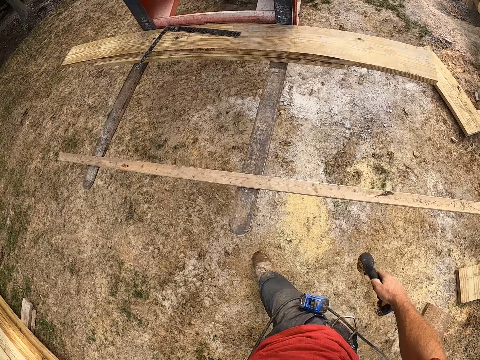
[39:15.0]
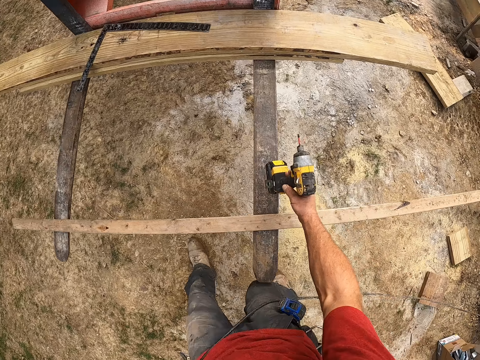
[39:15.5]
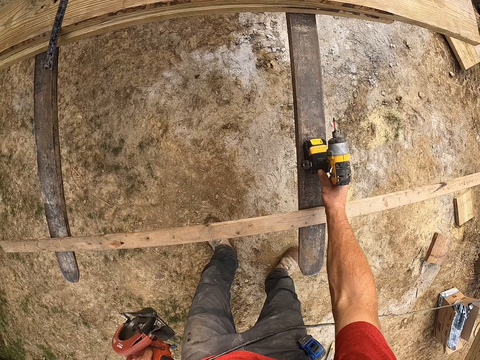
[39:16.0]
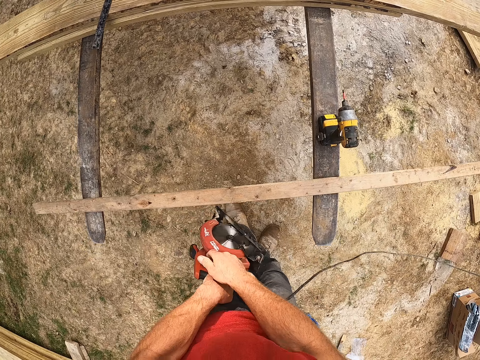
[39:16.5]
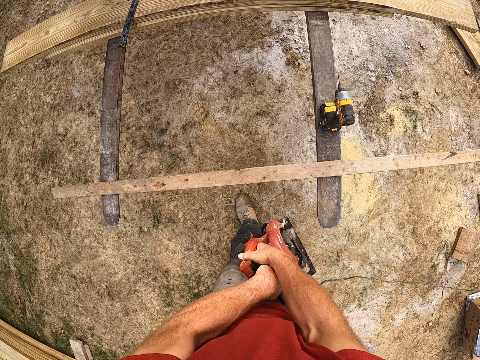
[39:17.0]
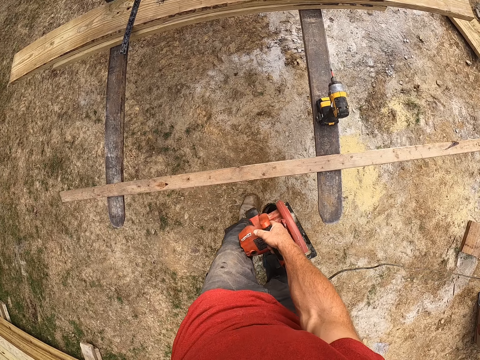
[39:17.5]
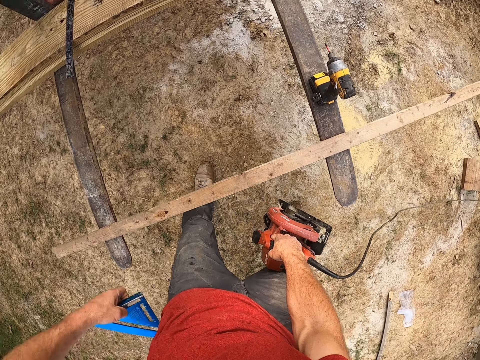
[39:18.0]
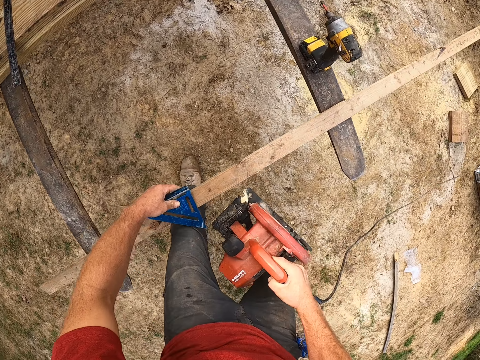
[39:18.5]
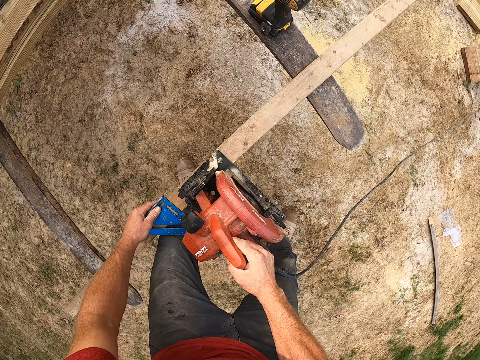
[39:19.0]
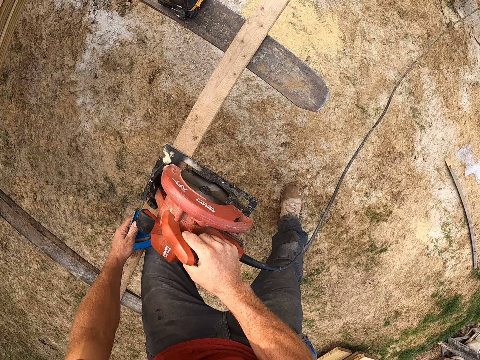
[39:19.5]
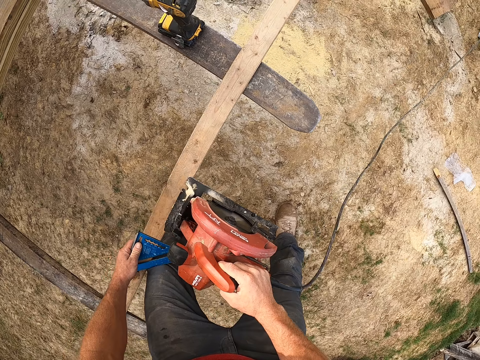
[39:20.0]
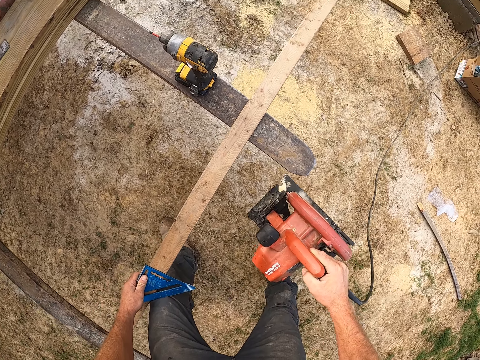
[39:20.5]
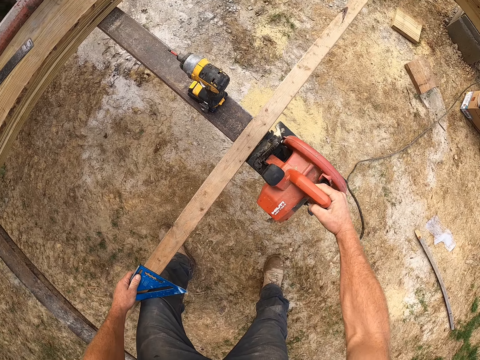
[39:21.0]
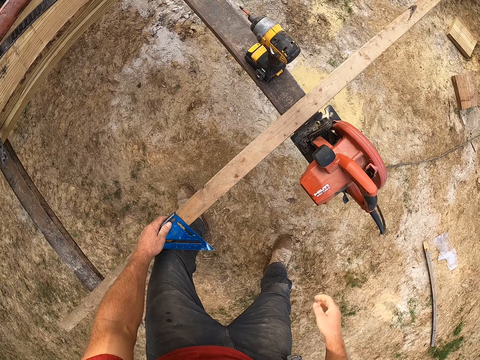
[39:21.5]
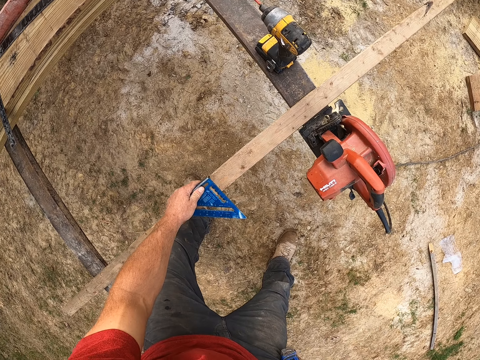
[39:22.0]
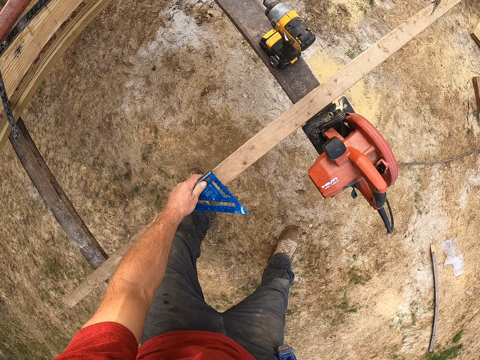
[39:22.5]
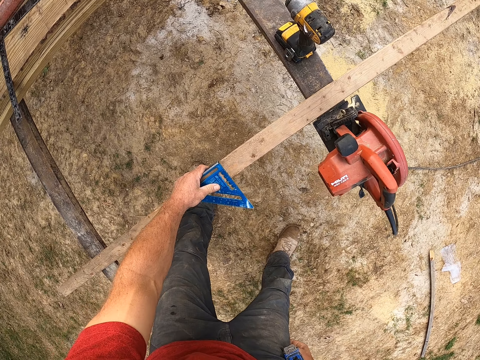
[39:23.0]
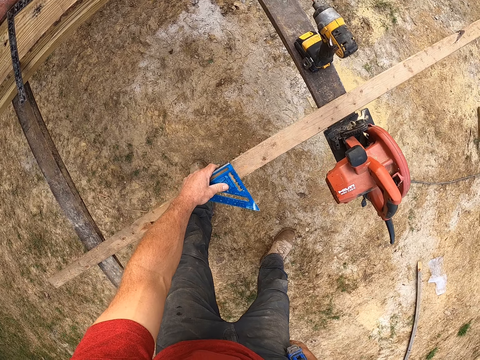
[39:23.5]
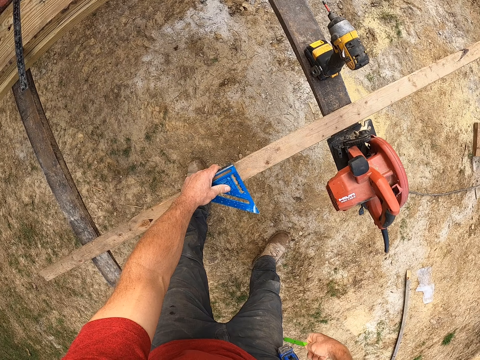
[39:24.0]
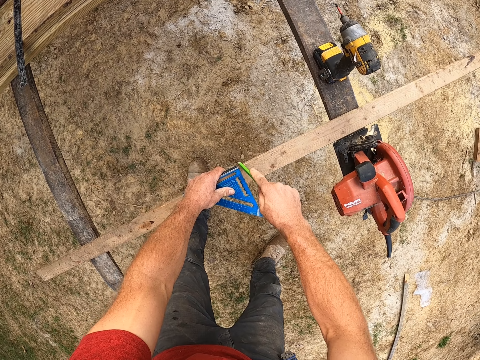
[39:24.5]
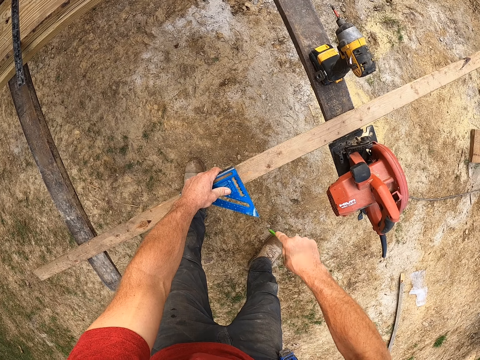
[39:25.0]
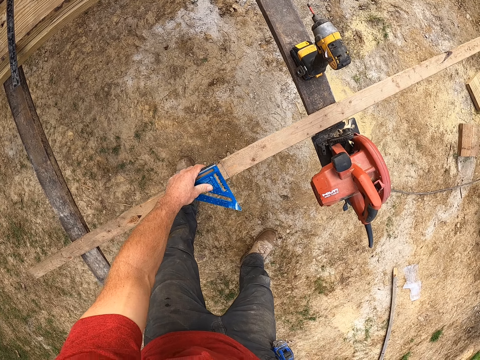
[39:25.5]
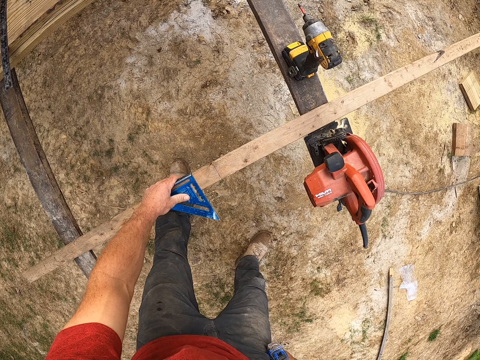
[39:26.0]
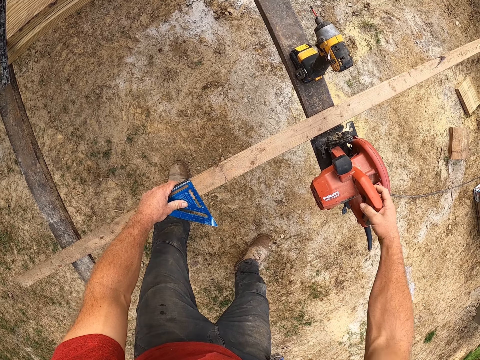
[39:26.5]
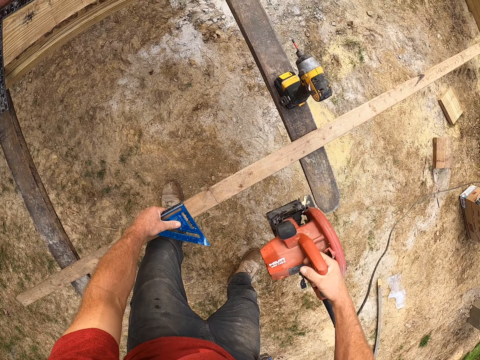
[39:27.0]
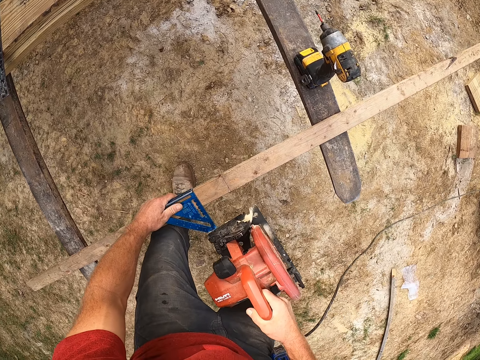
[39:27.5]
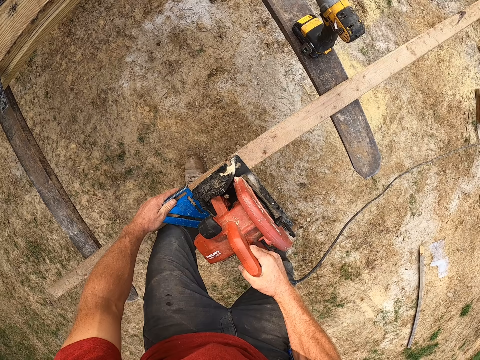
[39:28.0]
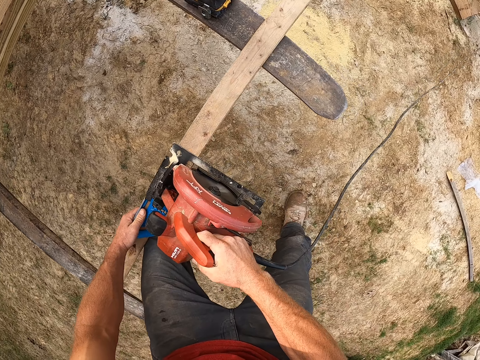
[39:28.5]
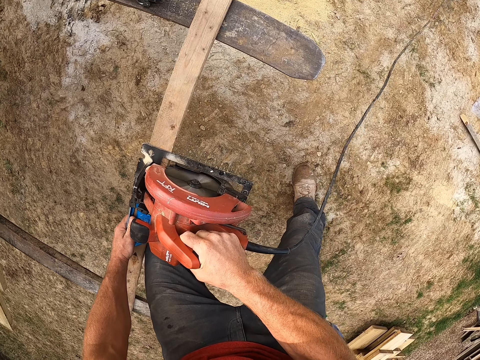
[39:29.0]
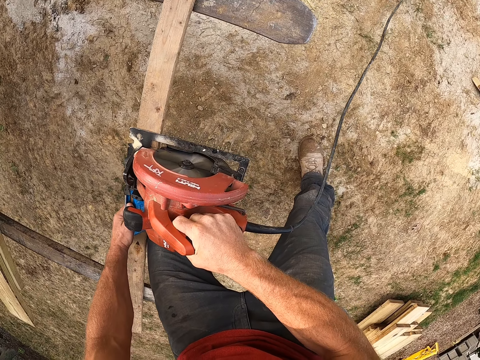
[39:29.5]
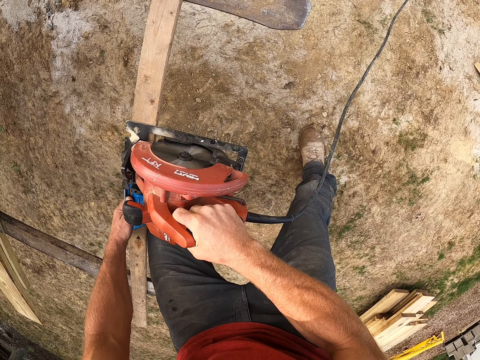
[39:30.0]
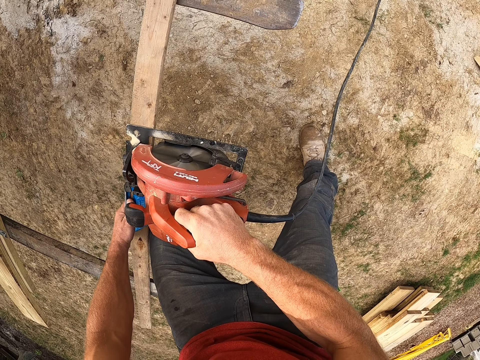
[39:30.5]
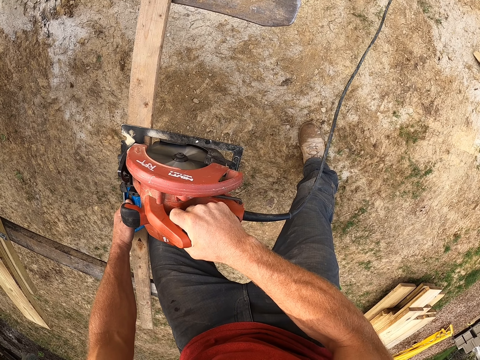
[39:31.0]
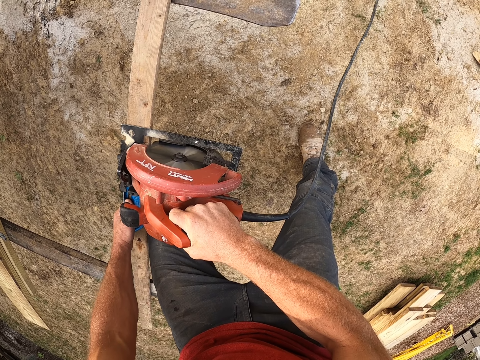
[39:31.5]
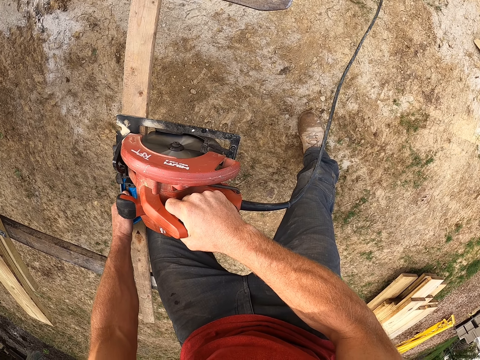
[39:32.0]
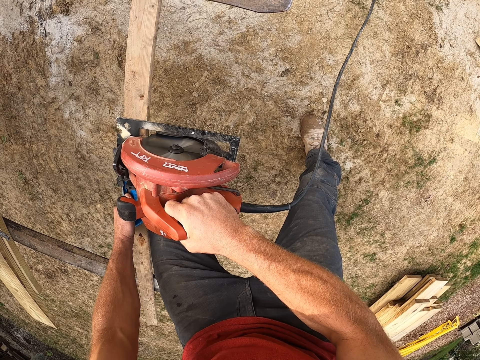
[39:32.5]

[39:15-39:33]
The camera wearer puts the drill in his right hand on the forklift. He passes the jigsaw from his left hand to his right hand. He picks up a square rule from the back pocket of his jeans with his left hand. He places the square rule on a piece of wood. He holds the square rule on the plank on the forklift. He places the jigsaw on the wood. He raises the jigsaw in his right hand to the plank. He puts the jigsaw in his right hand on the forklift. He slides the square rule on the piece of wood. He picks up a pencil from the pocket of his jeans with his right hand. He draws a line on the plank with the pencil in his right hand. He puts the pencil in the pocket of his jeans. He slides the square rule on the piece of wood. He picks up the jigsaw on the forklift with his right hand. He puts the jigsaw on the plank.

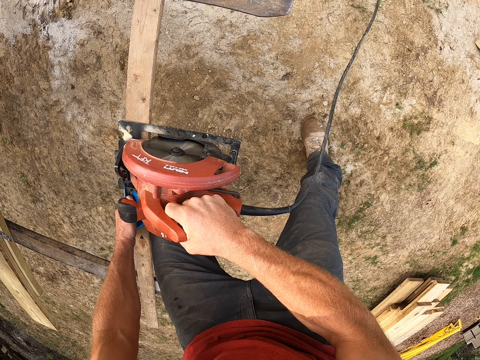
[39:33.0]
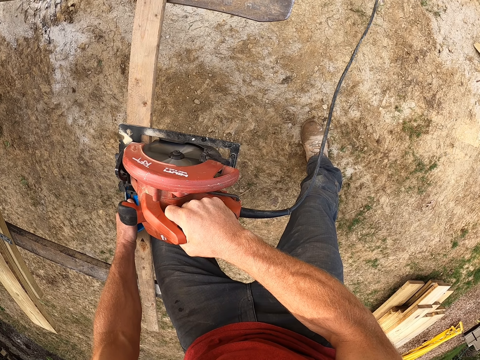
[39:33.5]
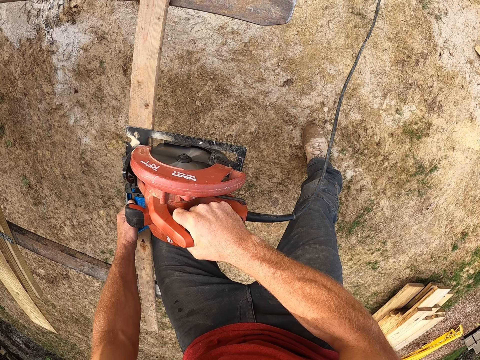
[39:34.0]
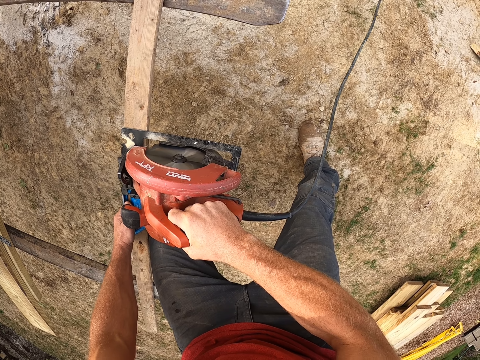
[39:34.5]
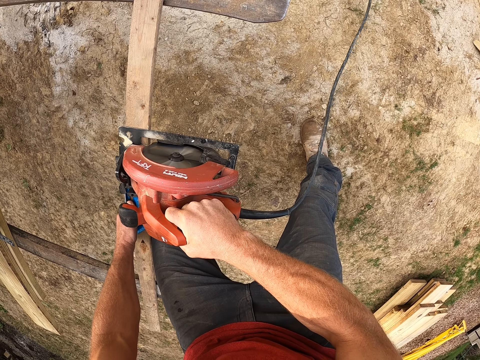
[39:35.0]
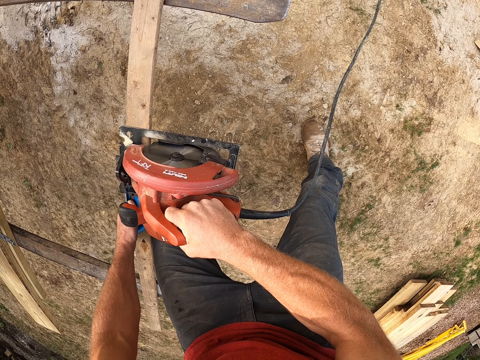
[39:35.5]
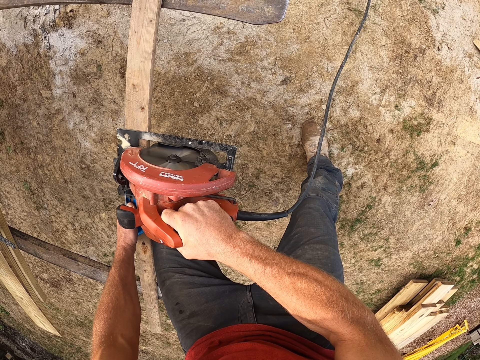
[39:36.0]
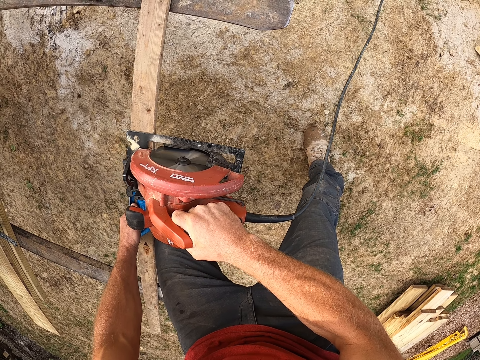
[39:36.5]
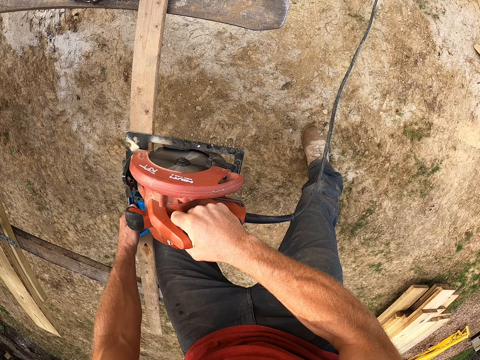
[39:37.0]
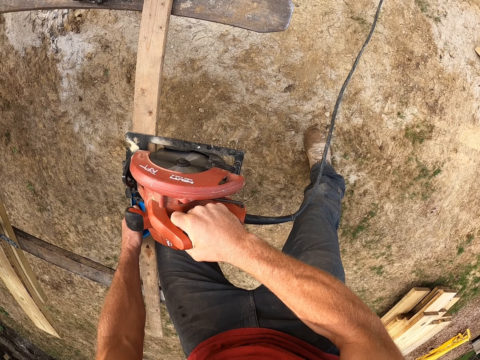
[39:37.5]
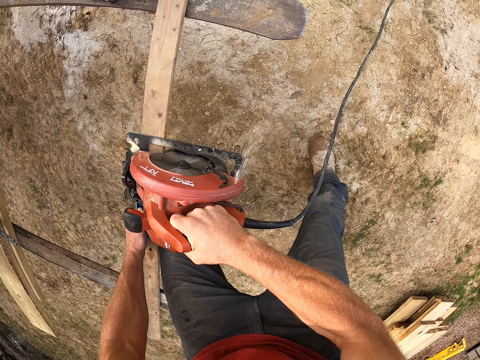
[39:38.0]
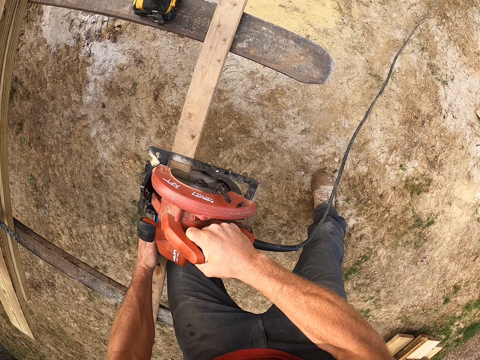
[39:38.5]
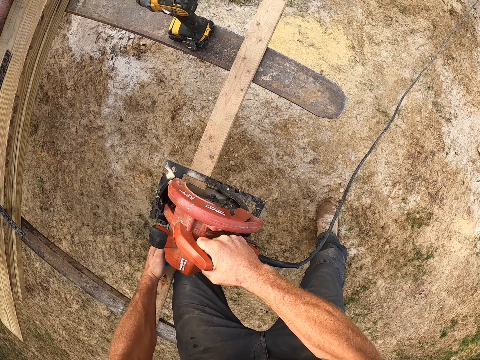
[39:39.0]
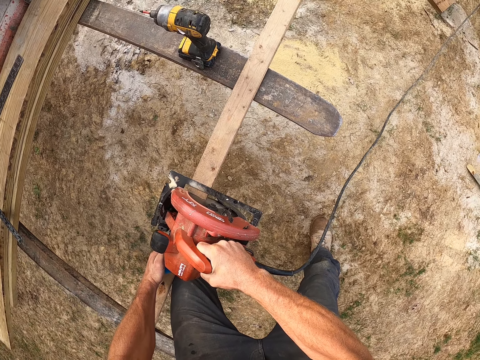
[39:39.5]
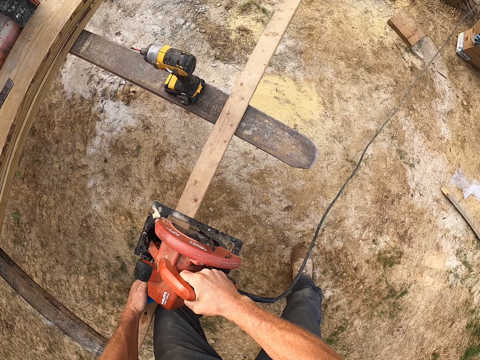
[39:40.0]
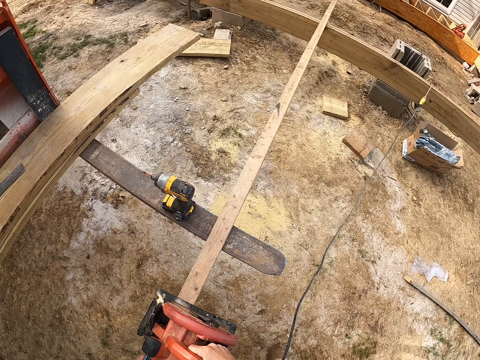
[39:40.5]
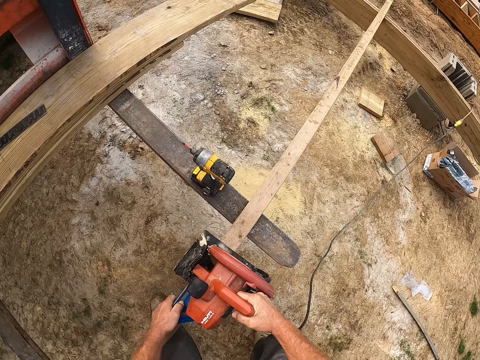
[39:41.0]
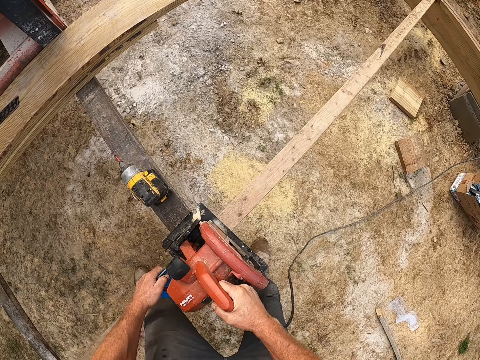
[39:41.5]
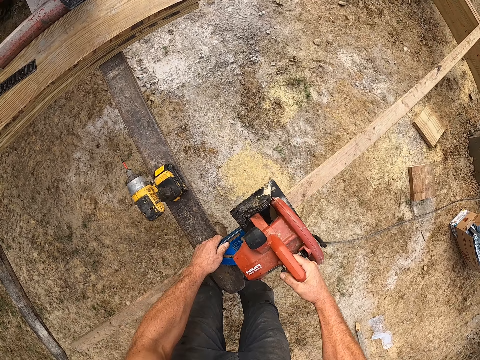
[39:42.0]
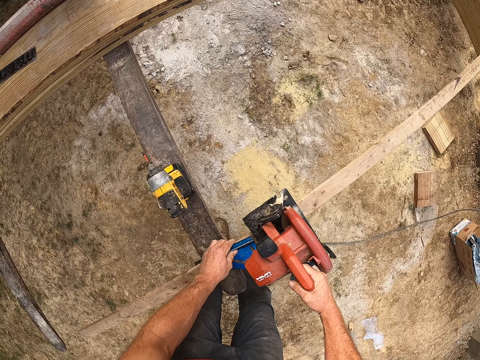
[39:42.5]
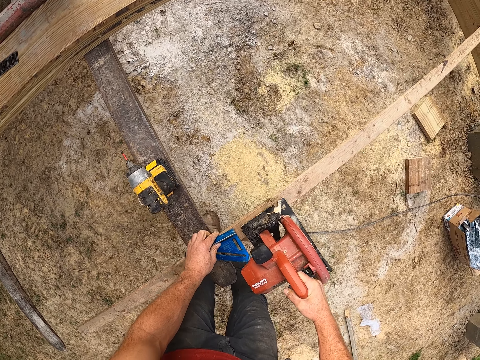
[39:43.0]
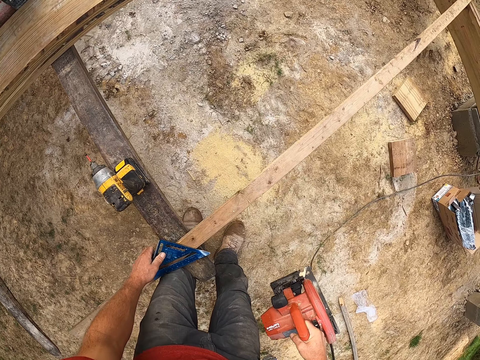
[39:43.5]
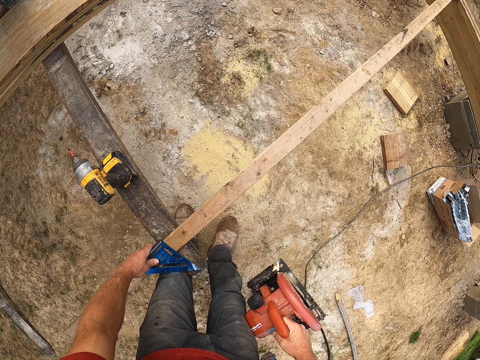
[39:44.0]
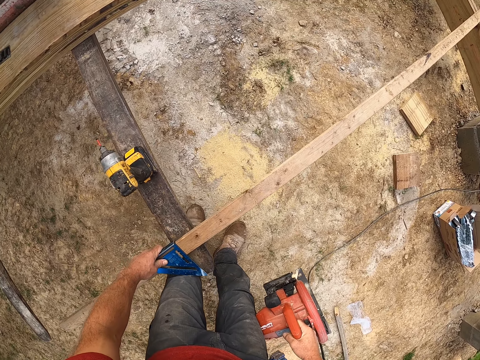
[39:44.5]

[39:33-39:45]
The camera wearer cuts the plank with the jigsaw. He adjusts the plank and jigsaw on the forklift. He slides a piece of wood on a pallet fork. He removes the jigsaw from the plank. He slides the piece of wood on the pallet fork again. He adjusts the plank with his left hand.
